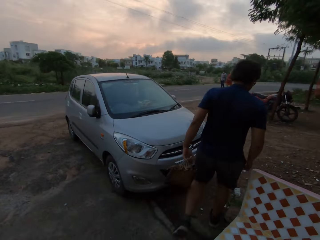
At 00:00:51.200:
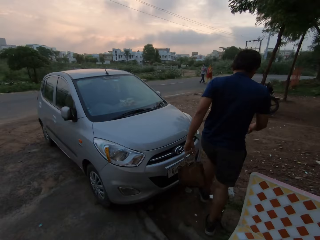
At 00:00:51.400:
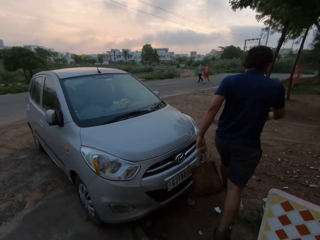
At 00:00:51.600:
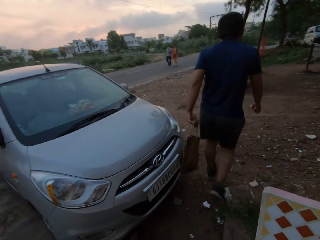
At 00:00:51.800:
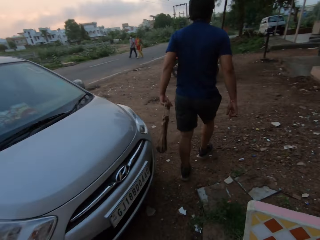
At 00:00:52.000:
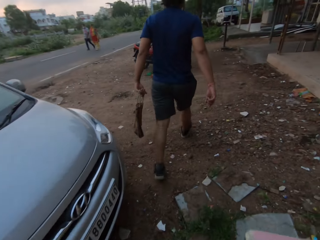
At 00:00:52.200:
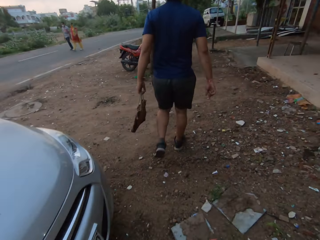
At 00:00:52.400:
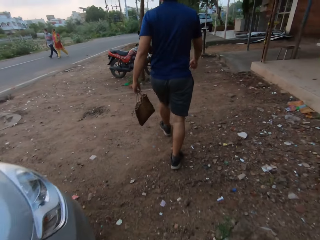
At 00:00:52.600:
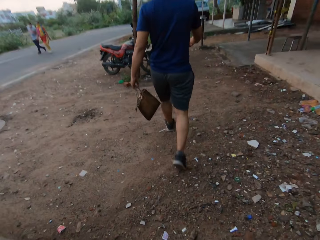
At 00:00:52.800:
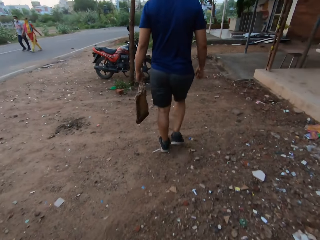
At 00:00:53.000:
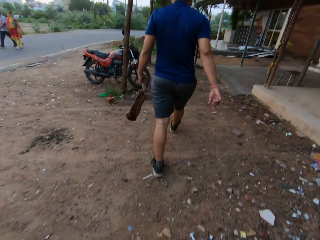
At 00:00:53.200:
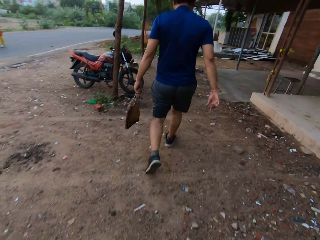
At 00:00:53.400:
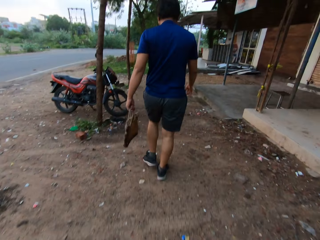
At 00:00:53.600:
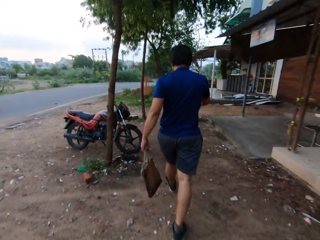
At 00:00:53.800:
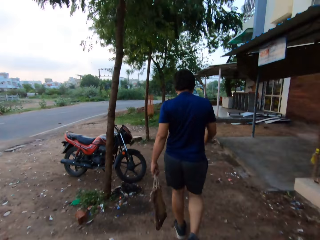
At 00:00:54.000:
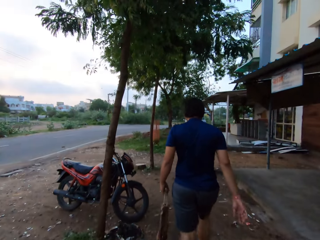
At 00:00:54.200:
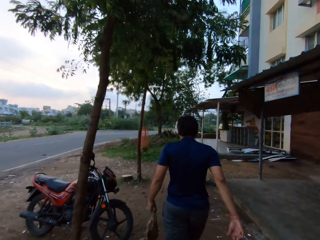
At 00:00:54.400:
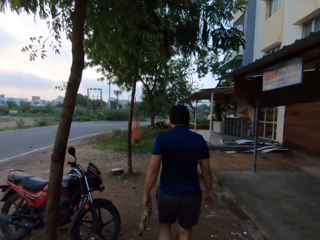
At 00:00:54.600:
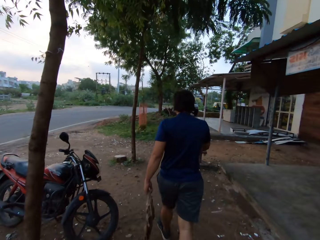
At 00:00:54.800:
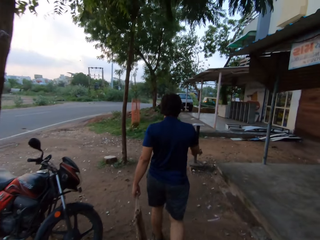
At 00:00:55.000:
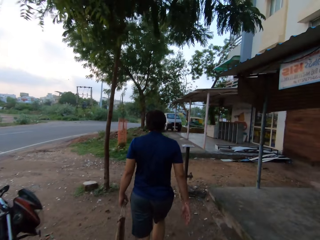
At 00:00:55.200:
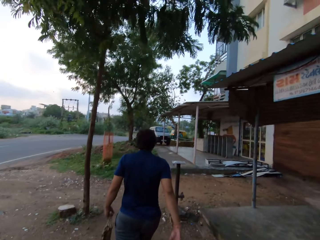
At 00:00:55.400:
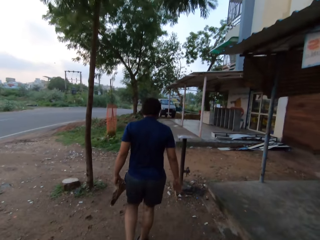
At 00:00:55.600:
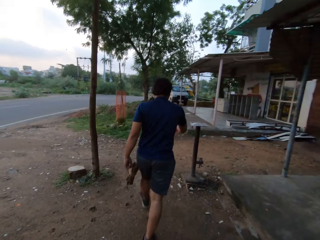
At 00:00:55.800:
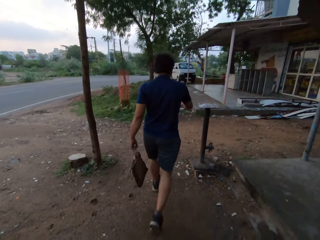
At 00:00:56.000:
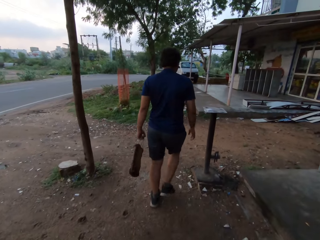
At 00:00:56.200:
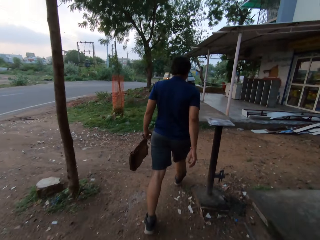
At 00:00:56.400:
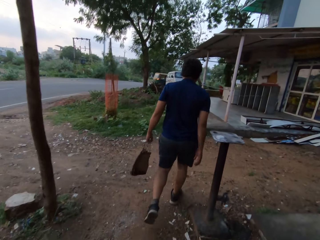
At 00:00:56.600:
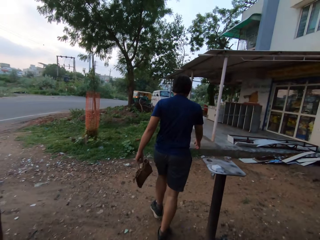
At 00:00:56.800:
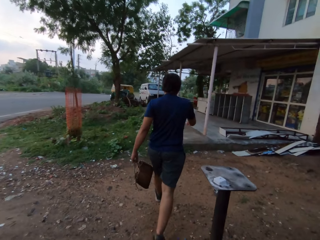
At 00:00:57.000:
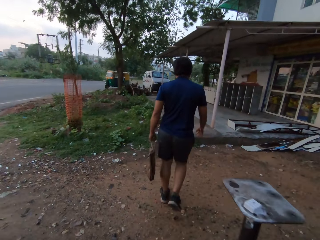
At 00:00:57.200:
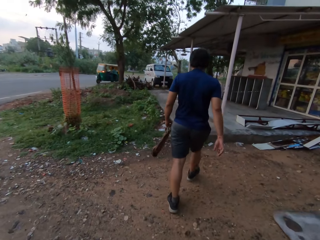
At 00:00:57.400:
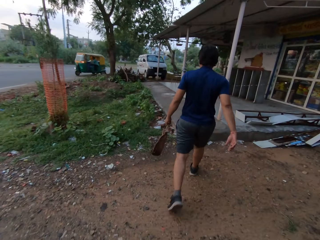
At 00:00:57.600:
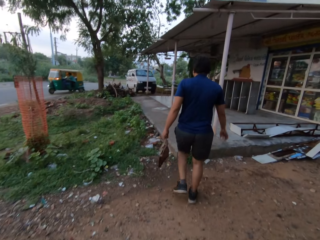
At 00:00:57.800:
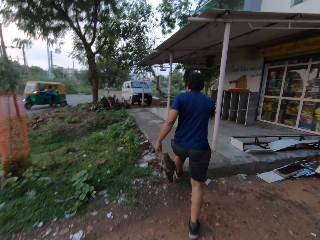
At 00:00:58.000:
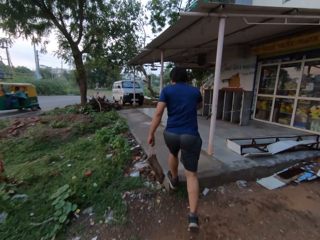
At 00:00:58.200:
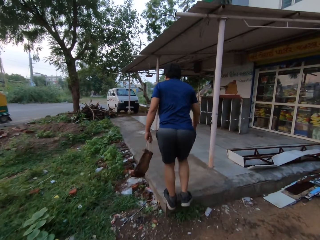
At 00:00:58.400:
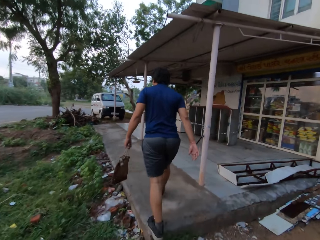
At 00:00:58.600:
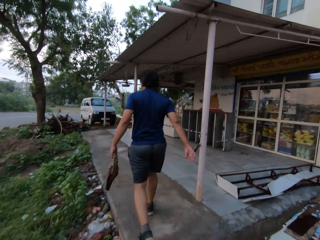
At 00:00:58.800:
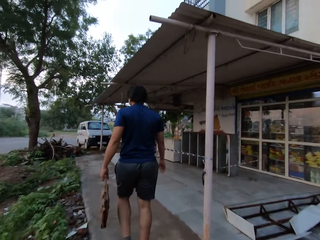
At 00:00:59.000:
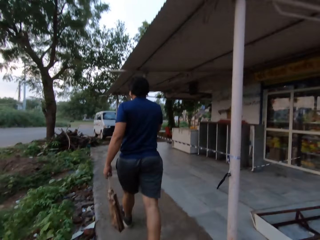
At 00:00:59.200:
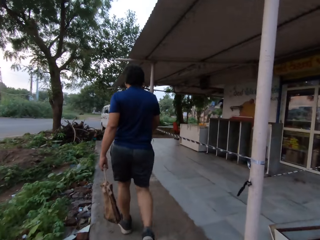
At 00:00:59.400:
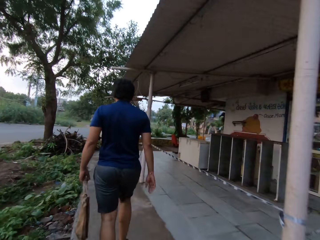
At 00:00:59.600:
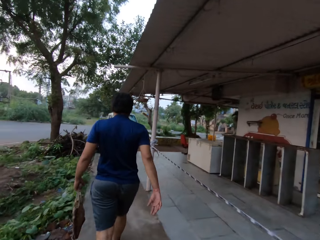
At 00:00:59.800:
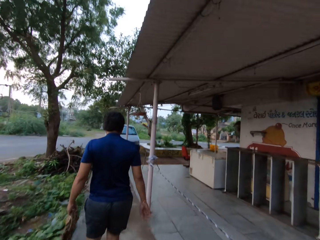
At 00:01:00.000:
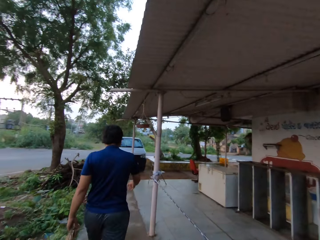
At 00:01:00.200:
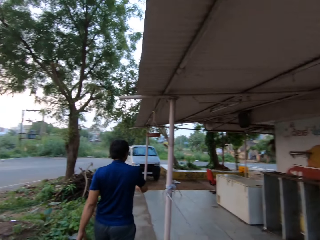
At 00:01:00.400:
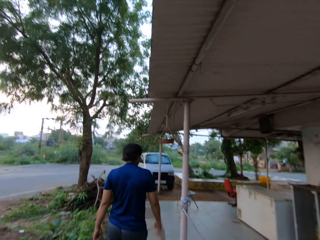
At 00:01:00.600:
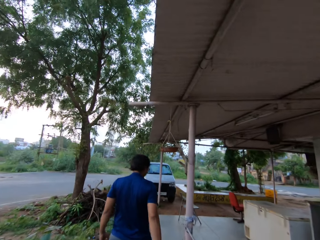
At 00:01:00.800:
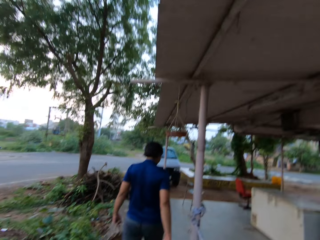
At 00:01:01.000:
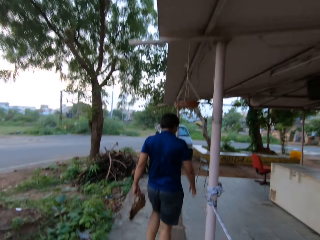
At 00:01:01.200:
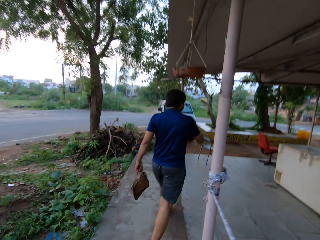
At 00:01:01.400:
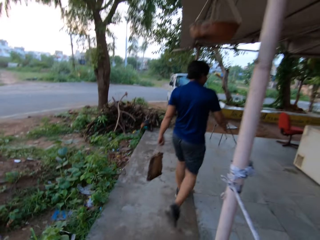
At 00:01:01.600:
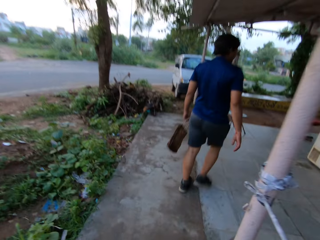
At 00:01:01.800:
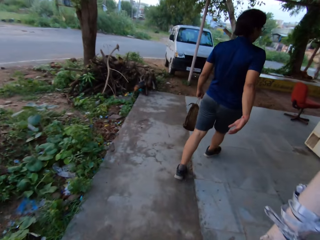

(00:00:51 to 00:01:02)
The man walks along a path. The camera wearer walks along the path. The man converses with the camera wearer. The man walks along a verandah. The camera wearer walks along the verandah.

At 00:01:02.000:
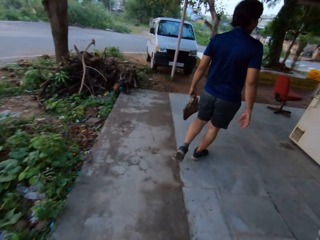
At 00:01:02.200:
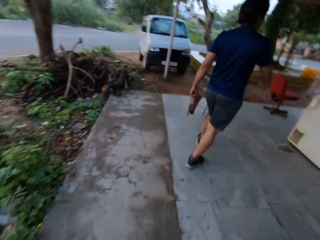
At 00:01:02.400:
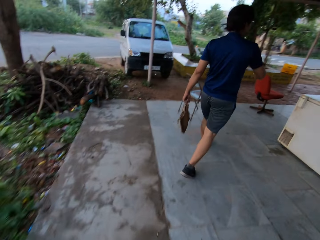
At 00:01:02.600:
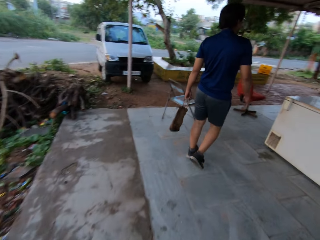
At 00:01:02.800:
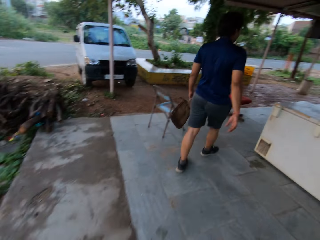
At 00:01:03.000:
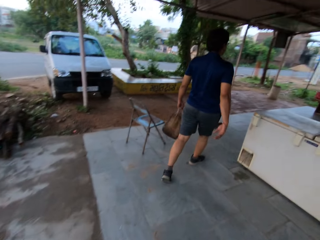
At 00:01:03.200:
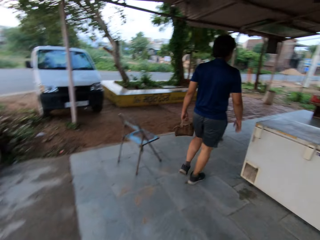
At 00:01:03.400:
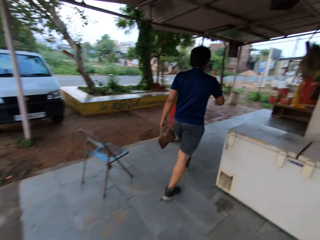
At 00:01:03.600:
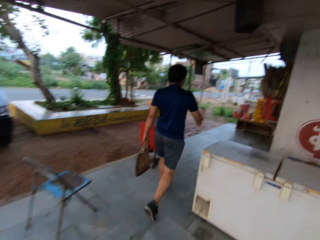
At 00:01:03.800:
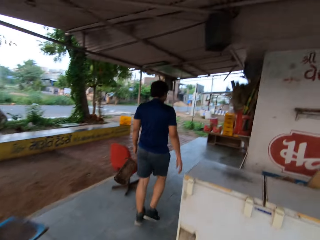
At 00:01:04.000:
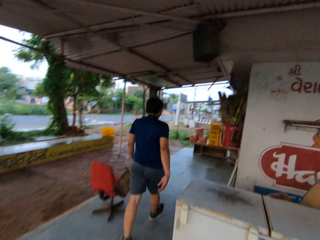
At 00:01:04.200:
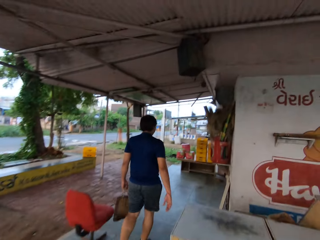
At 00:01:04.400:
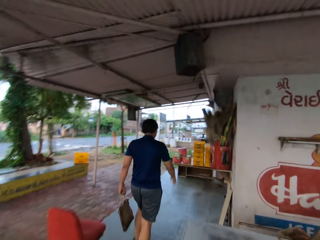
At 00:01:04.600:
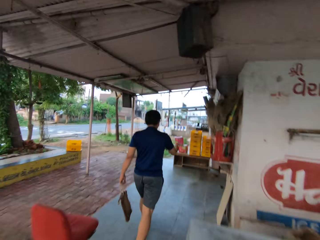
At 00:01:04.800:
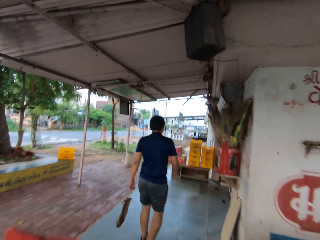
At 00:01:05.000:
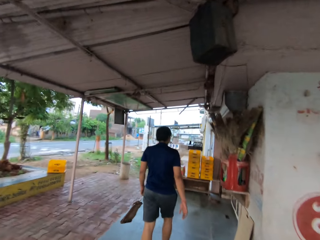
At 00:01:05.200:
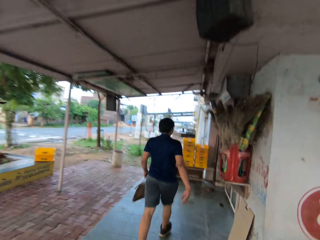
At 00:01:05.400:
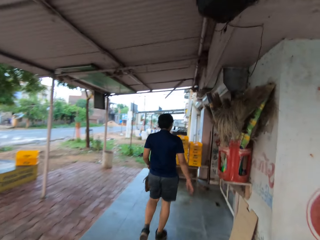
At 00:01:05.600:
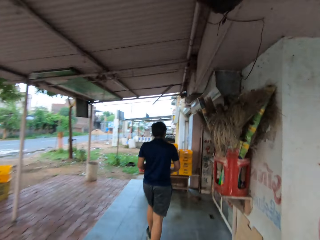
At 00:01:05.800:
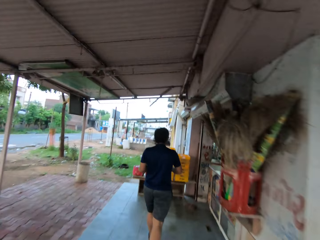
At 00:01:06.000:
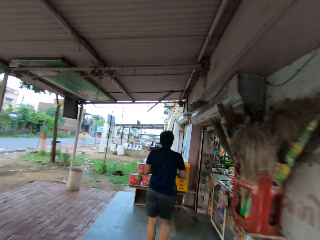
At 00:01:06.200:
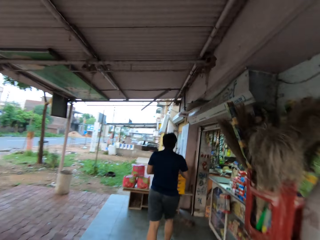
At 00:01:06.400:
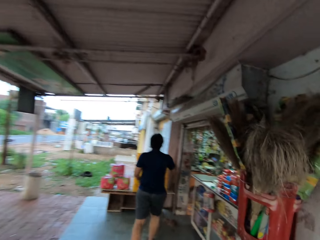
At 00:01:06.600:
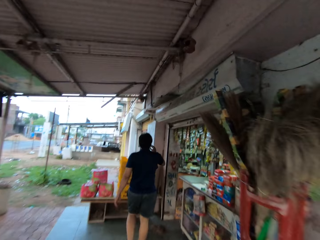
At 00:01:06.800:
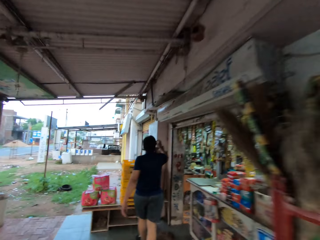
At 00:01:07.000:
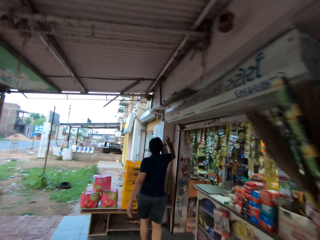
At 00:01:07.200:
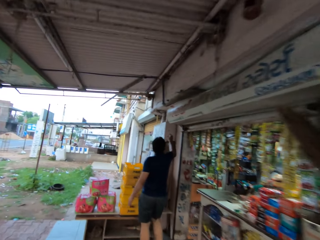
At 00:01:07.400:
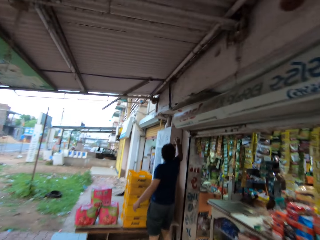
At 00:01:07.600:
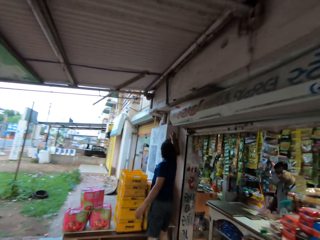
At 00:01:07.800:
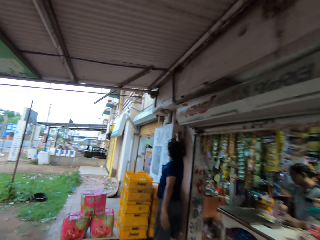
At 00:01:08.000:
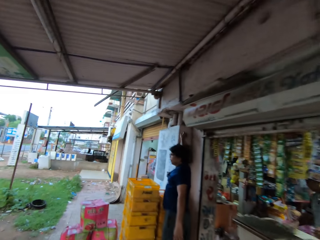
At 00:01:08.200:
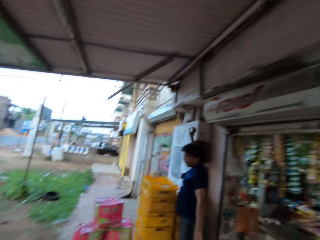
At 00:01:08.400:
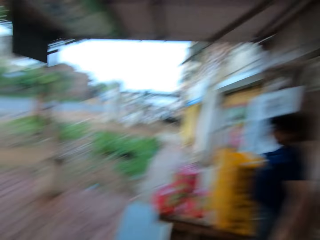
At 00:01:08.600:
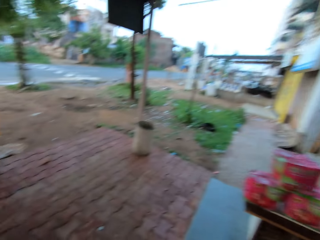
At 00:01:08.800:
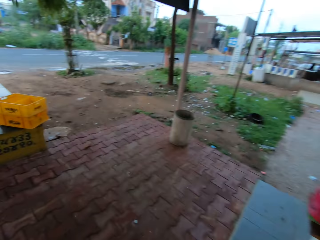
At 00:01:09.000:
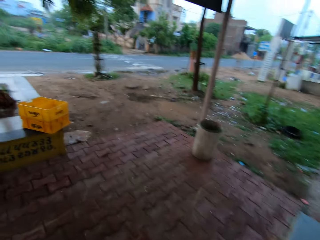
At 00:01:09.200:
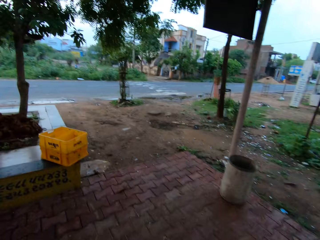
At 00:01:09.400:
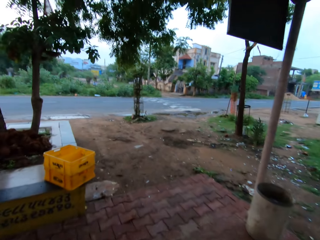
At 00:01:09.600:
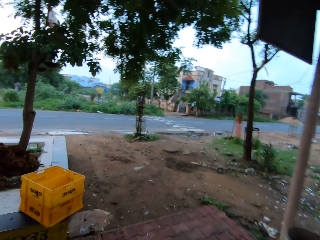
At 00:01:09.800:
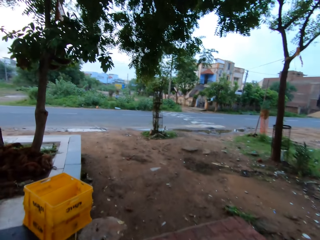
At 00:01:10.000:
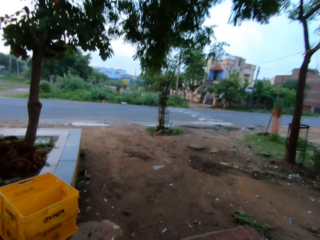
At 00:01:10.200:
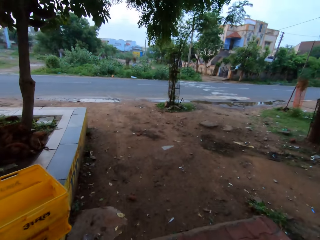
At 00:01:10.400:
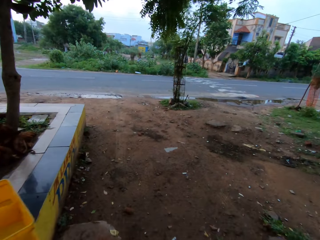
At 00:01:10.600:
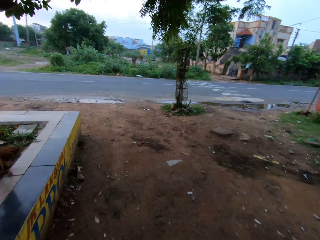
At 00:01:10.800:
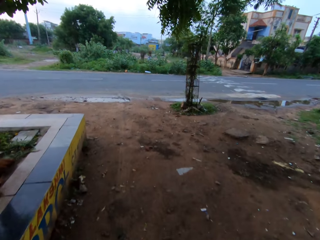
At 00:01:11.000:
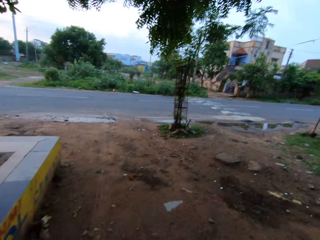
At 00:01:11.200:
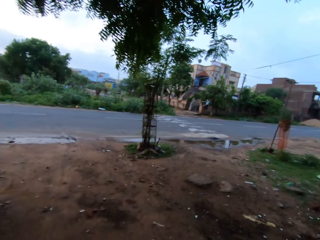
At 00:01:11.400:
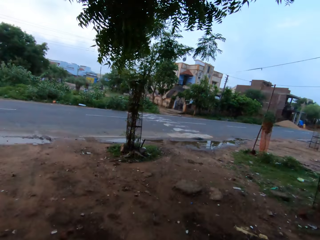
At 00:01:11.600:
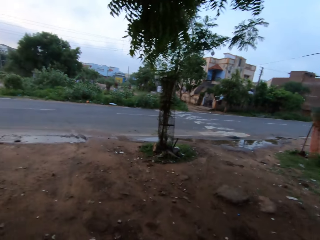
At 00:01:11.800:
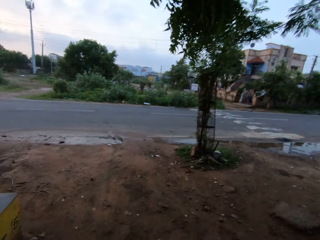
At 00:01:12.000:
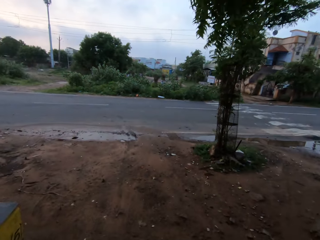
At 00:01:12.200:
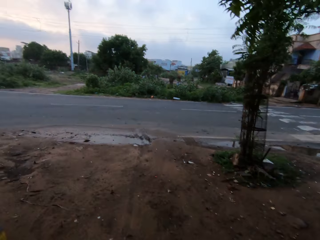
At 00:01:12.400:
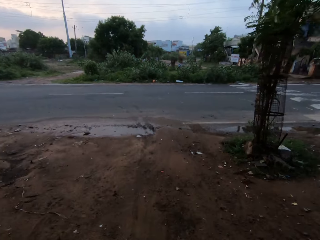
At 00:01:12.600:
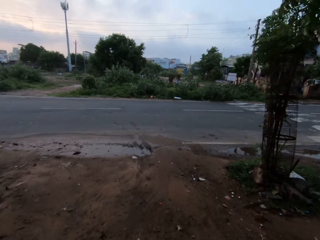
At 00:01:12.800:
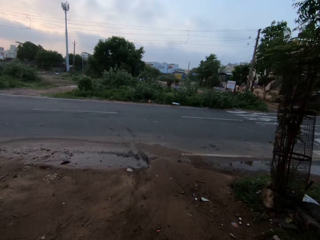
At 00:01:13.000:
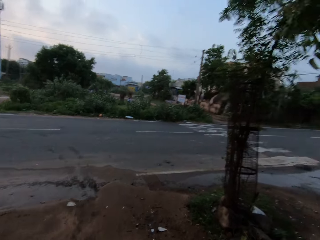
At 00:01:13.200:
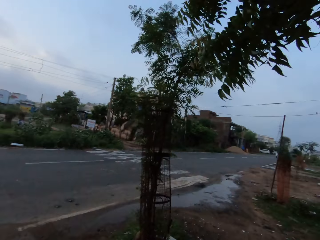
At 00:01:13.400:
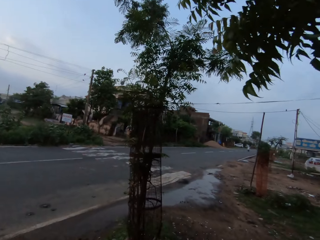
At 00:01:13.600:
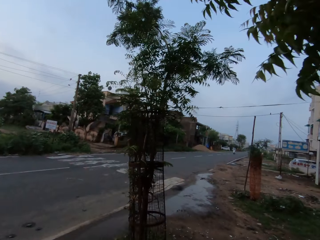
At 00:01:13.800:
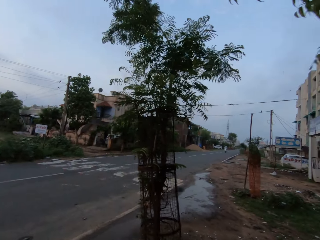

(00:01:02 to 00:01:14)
The camera wearer converses with the man. They walk towards the entrance of a shop with the man. The man passes a bag in his left hand to his right hand. The man touches the building wall. The man hangs the bag in his right hand on a wall. The camera wearer walks away from the entrance of the shop. They walk along a path. The man converses with the camera wearer.
